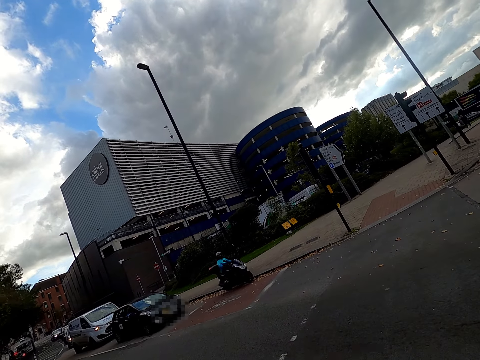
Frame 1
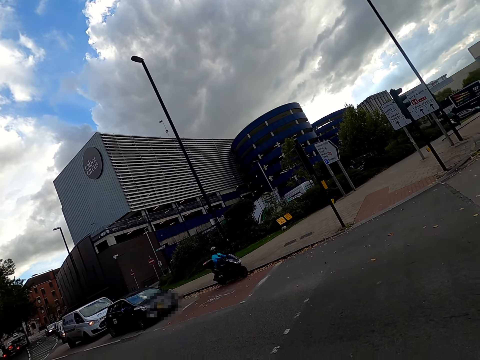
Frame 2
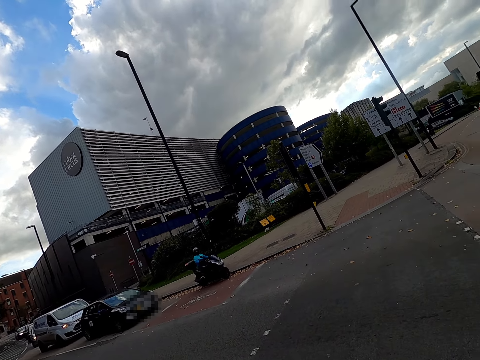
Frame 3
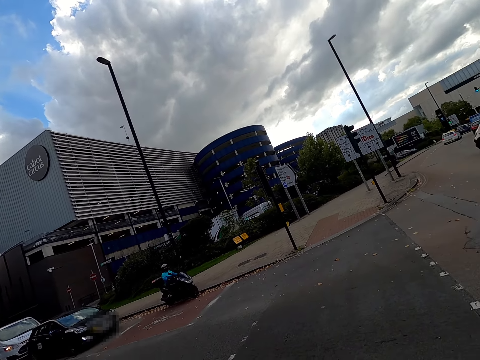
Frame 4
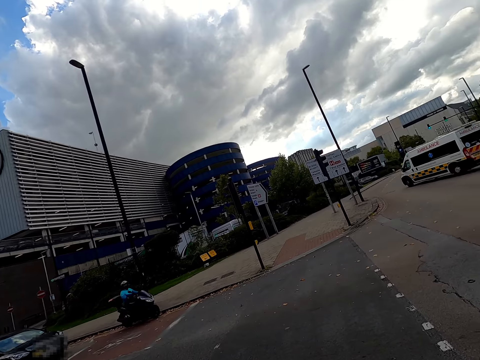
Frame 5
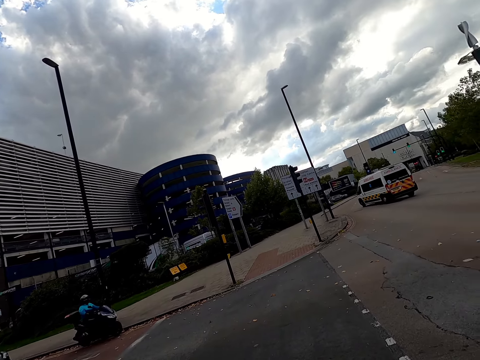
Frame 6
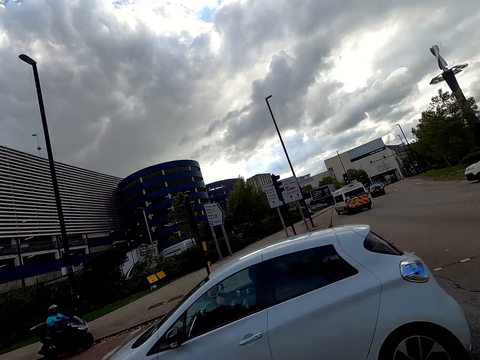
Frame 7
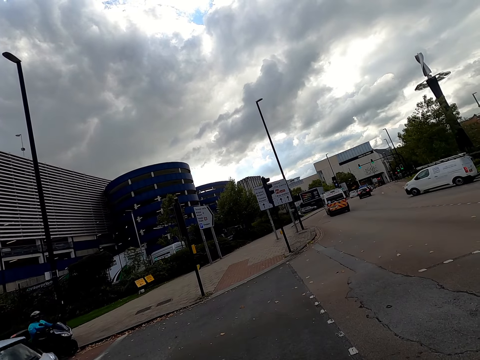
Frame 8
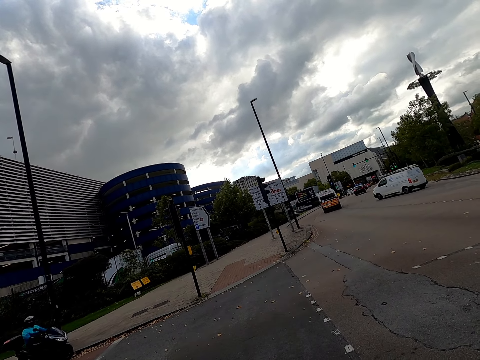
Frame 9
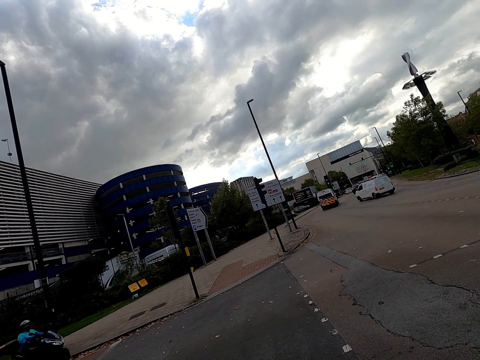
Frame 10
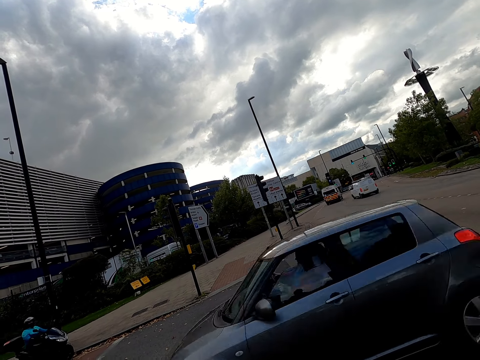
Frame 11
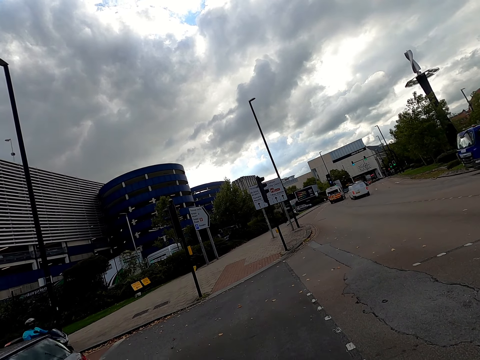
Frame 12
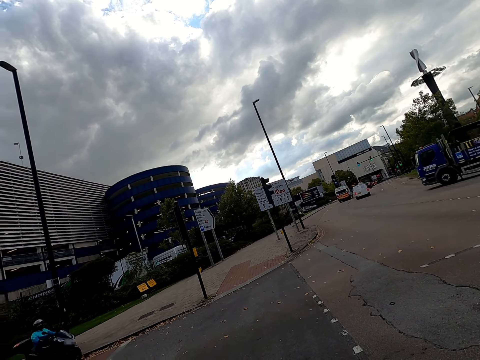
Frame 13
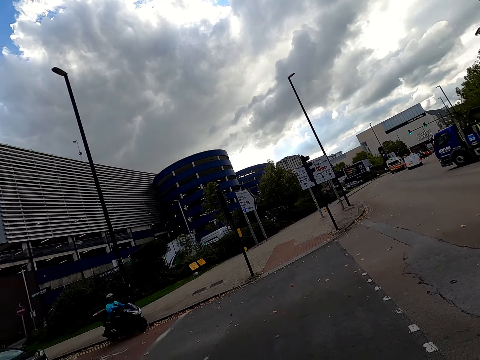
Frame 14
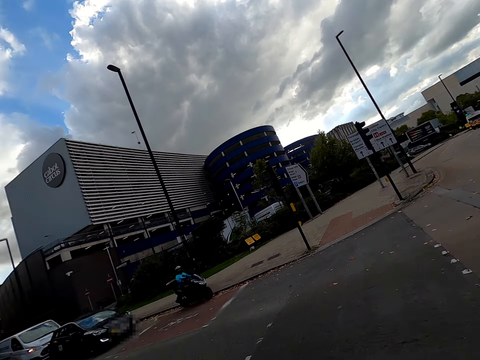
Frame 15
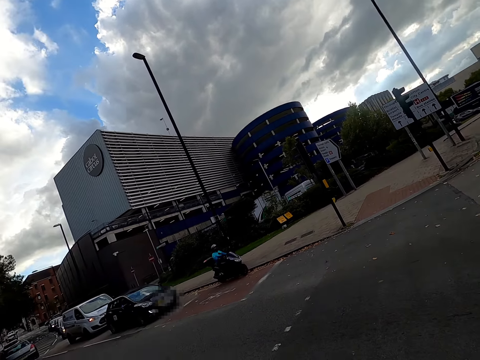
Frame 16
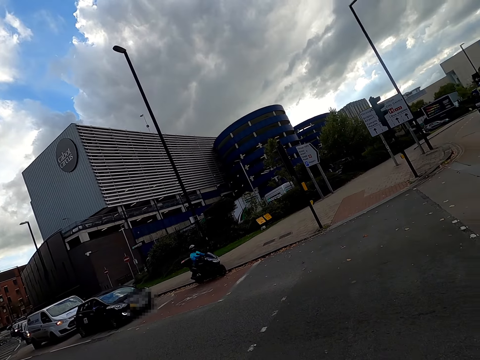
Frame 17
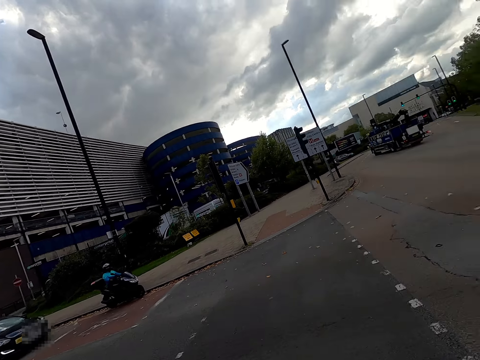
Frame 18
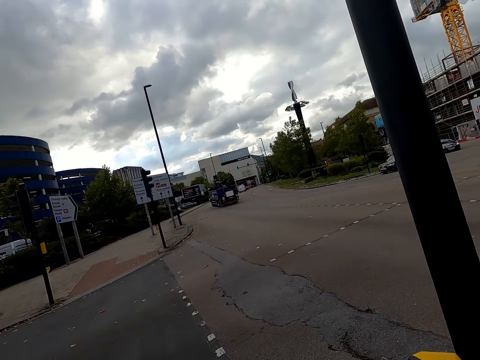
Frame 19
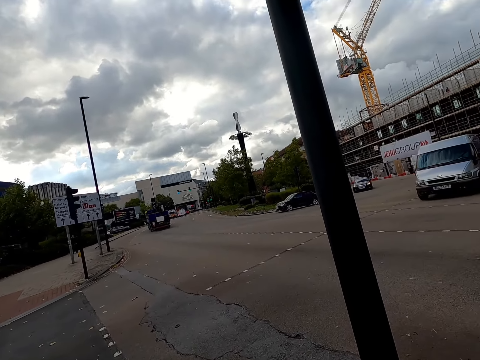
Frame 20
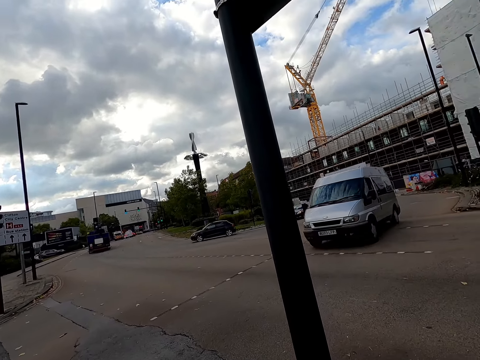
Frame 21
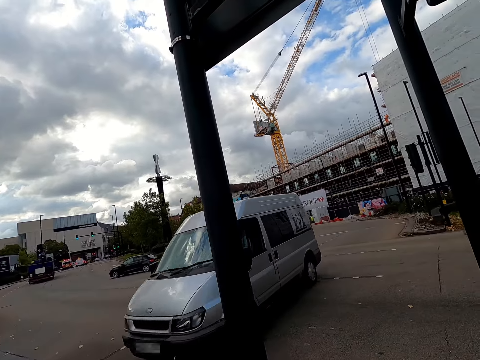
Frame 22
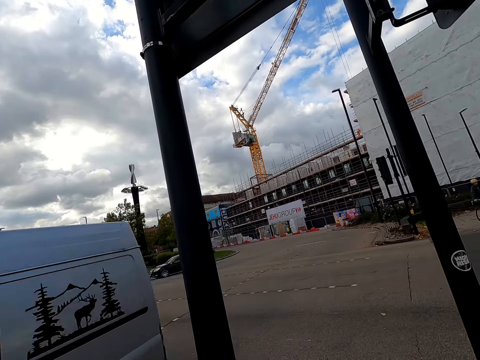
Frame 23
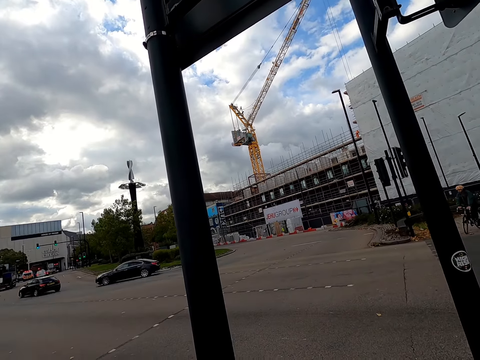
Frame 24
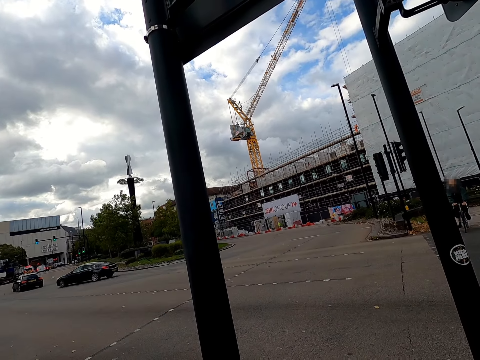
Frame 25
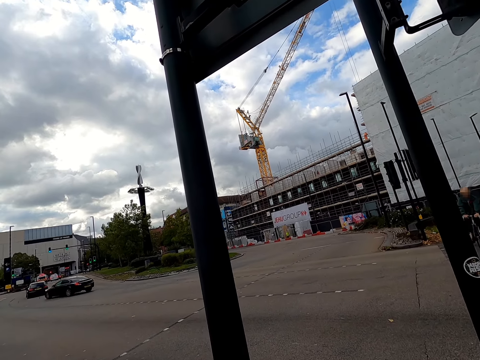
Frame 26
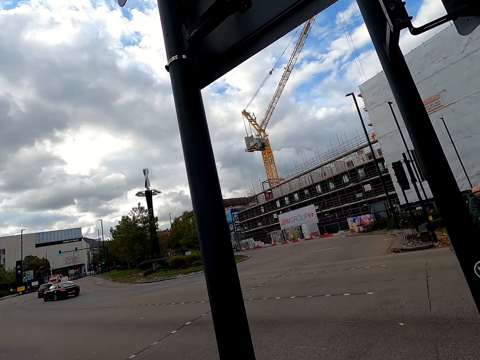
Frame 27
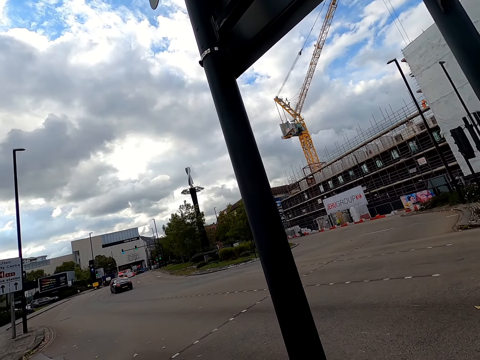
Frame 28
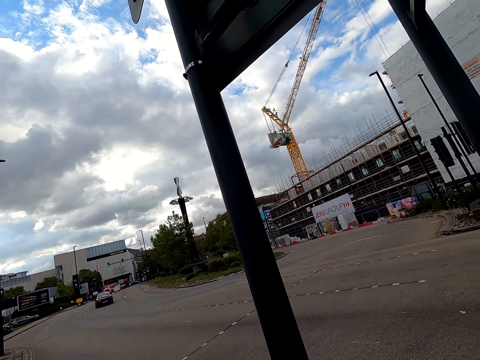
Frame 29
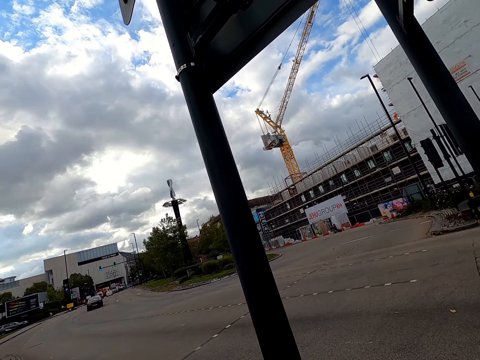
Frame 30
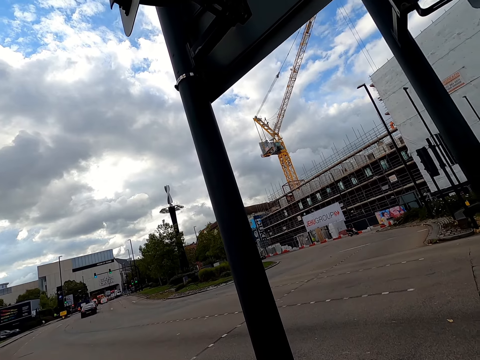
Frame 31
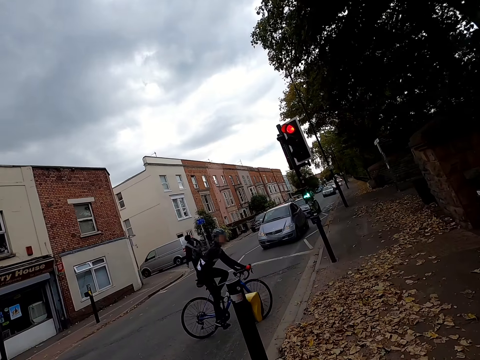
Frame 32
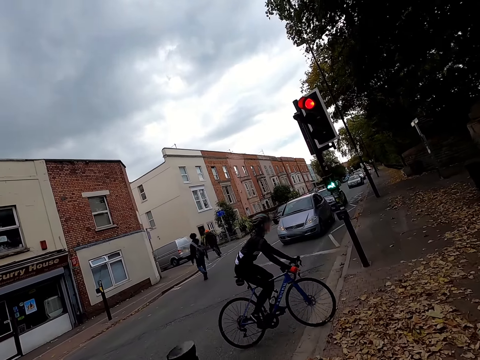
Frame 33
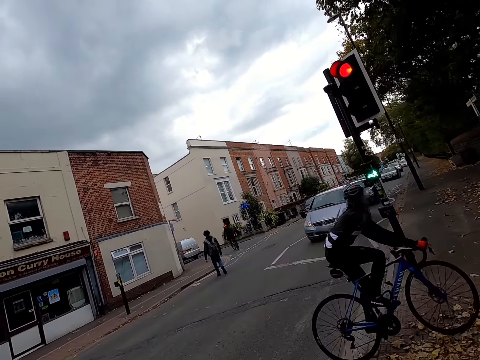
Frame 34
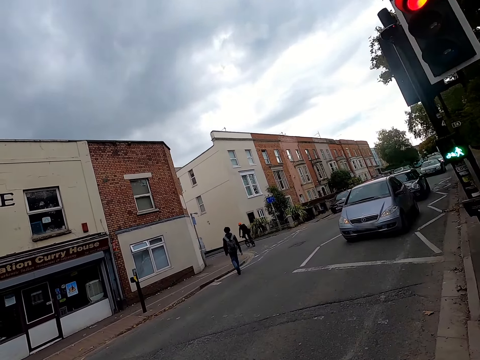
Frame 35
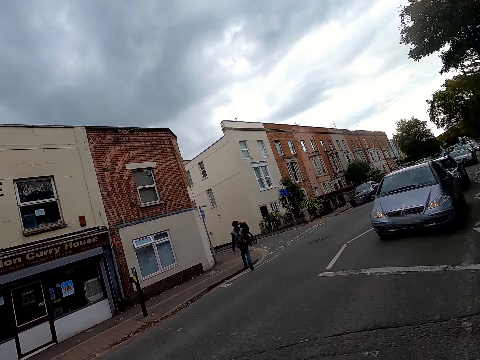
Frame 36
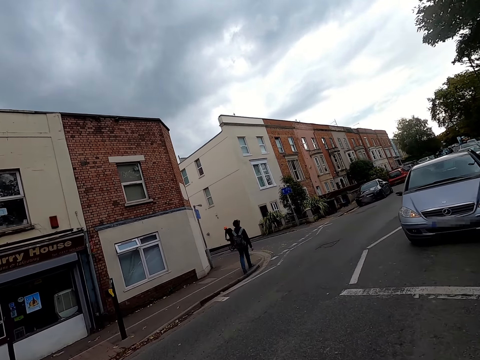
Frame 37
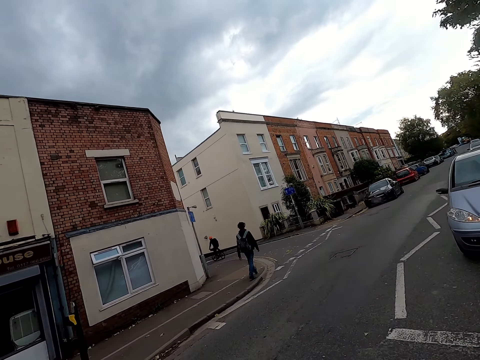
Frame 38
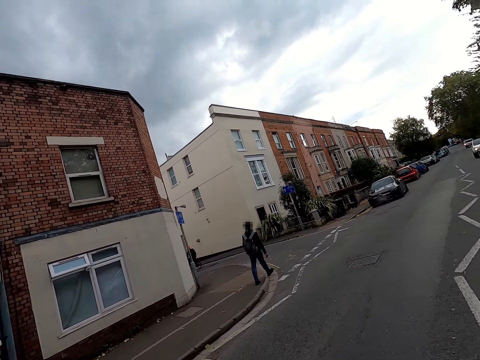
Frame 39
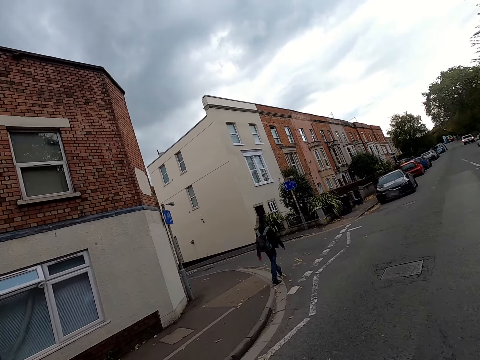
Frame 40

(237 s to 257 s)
The camera wearer rides past a car. They ride past a car again. They ride past a bus. They ride past a bicycle.

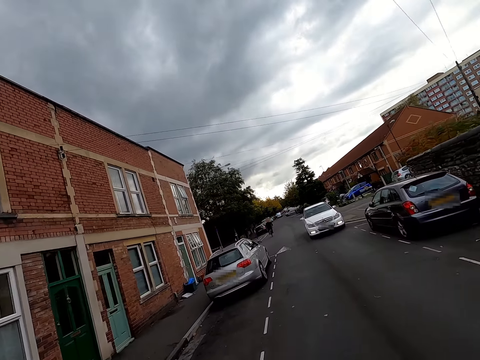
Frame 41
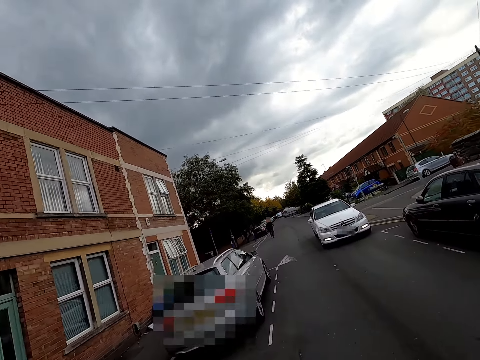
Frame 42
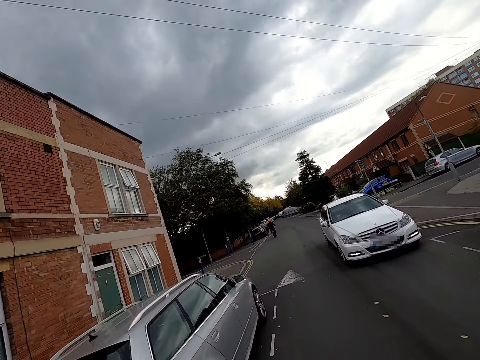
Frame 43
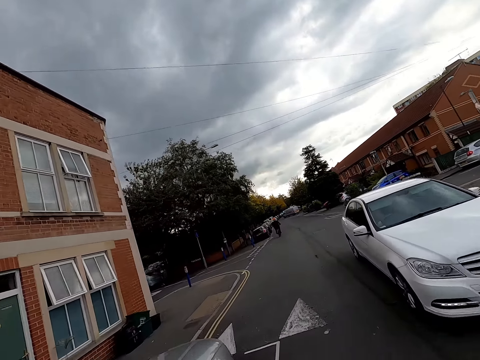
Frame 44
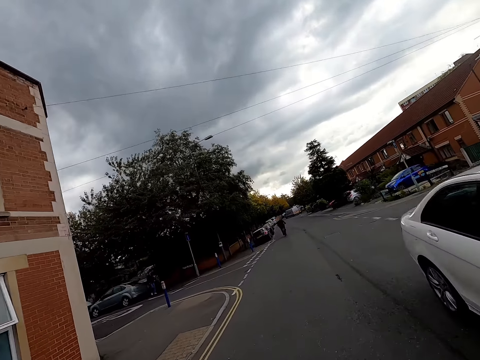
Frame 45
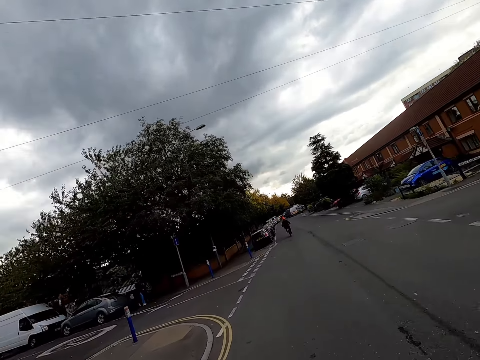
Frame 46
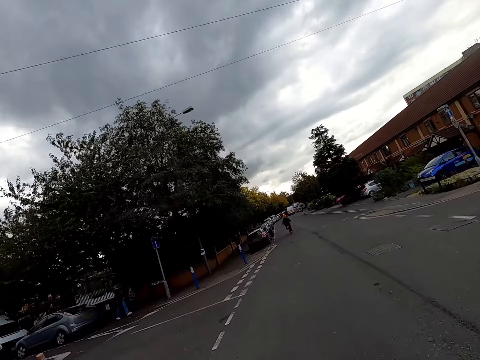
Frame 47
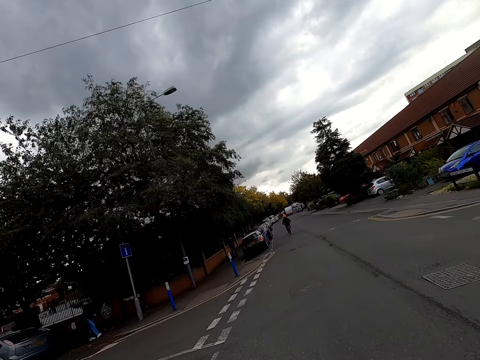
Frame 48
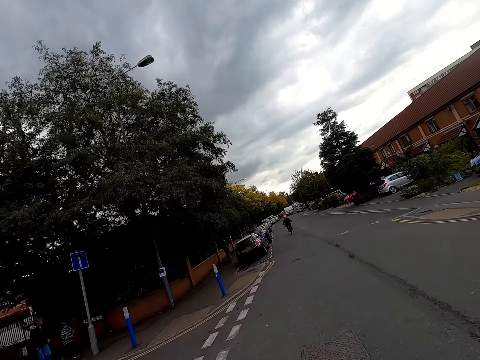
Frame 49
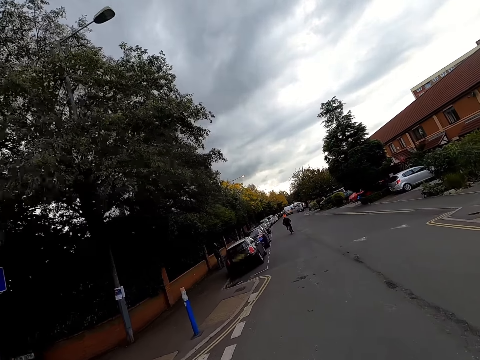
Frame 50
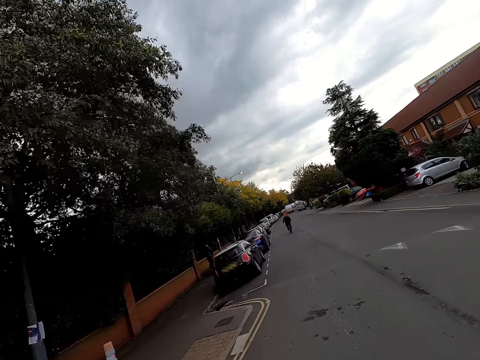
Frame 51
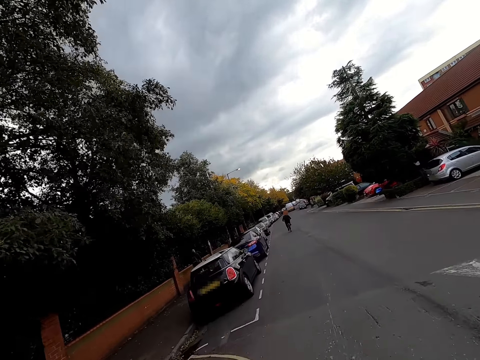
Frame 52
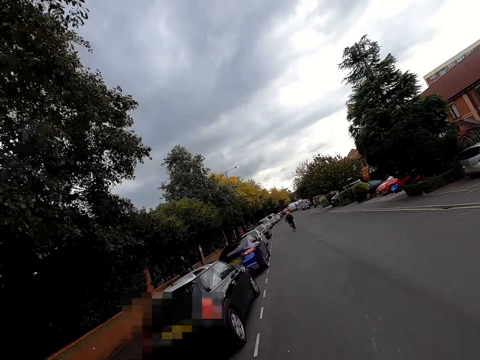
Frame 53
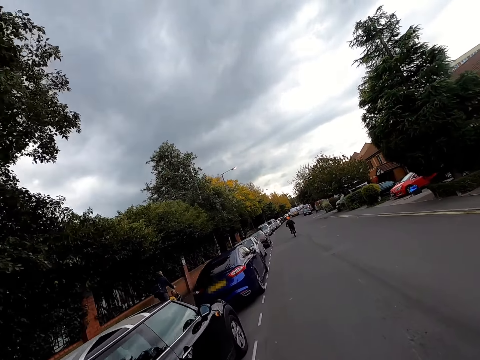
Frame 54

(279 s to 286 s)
The camera wearer rides past a car.
